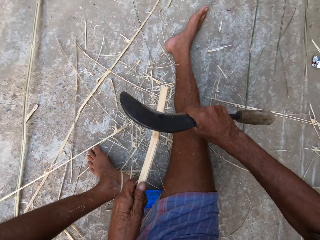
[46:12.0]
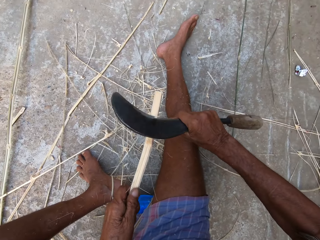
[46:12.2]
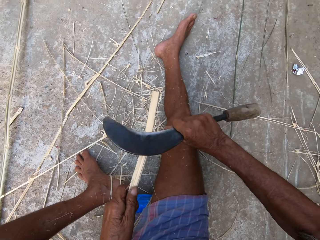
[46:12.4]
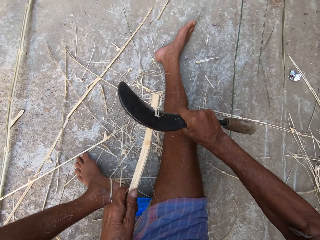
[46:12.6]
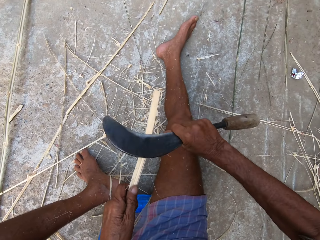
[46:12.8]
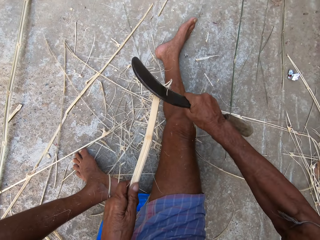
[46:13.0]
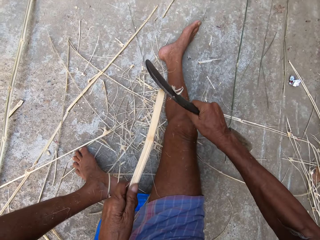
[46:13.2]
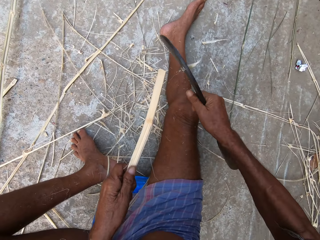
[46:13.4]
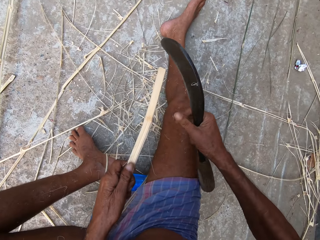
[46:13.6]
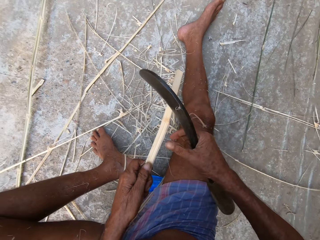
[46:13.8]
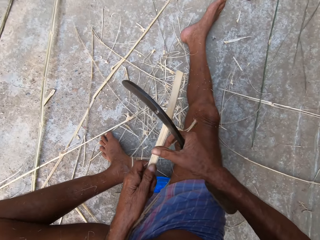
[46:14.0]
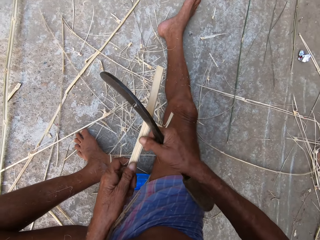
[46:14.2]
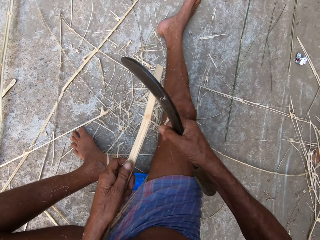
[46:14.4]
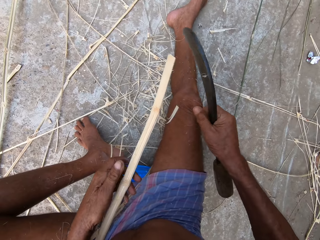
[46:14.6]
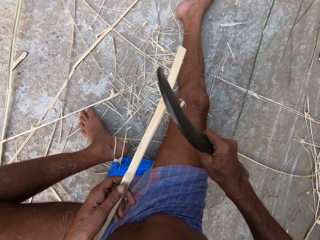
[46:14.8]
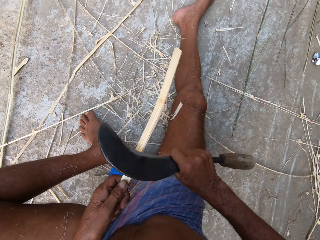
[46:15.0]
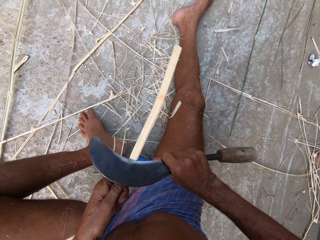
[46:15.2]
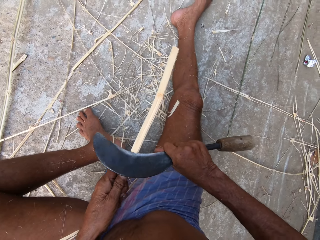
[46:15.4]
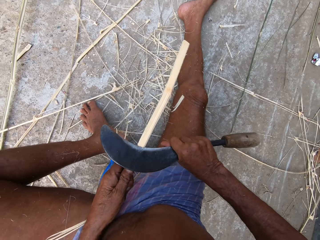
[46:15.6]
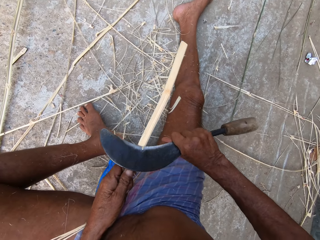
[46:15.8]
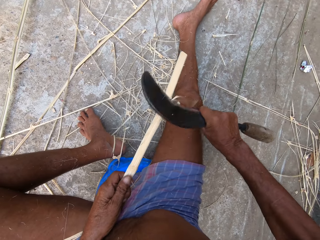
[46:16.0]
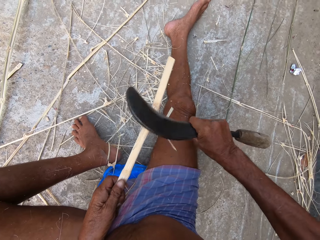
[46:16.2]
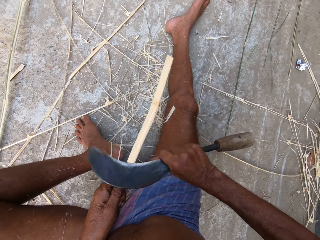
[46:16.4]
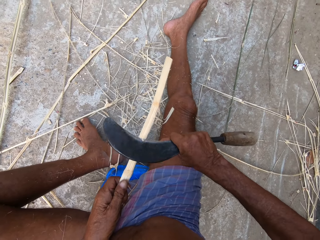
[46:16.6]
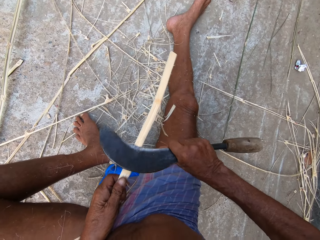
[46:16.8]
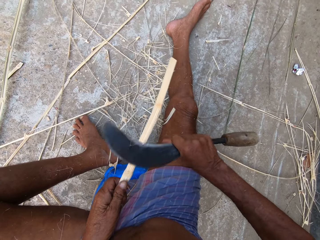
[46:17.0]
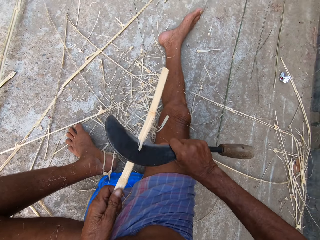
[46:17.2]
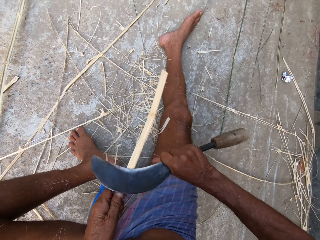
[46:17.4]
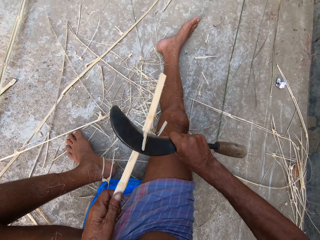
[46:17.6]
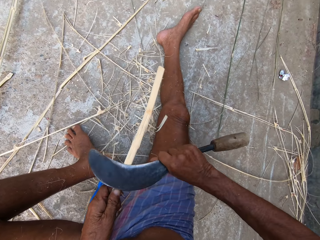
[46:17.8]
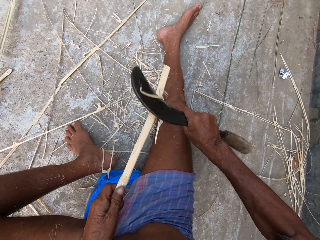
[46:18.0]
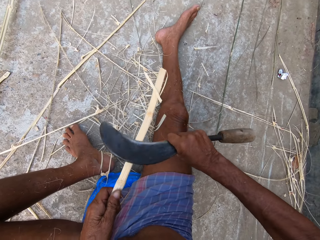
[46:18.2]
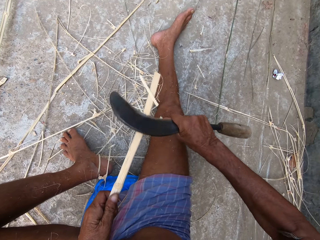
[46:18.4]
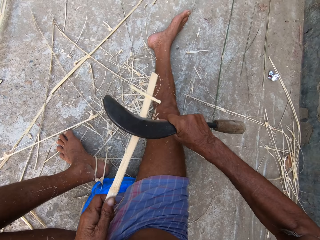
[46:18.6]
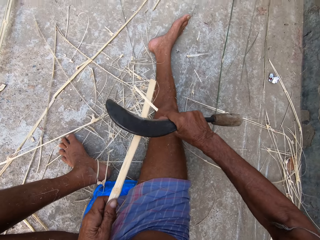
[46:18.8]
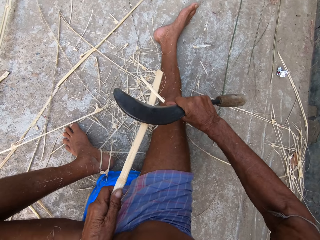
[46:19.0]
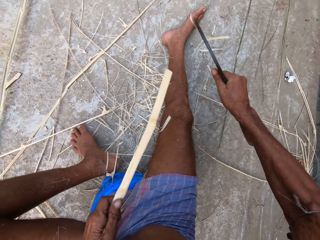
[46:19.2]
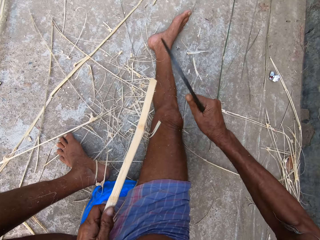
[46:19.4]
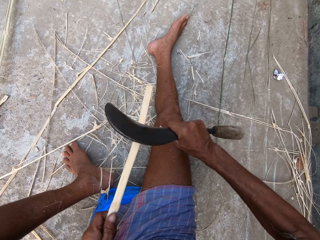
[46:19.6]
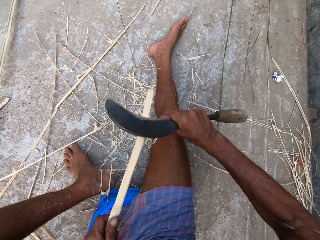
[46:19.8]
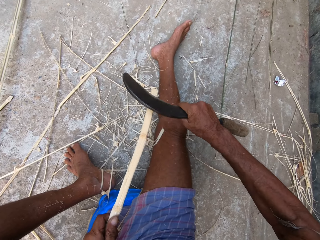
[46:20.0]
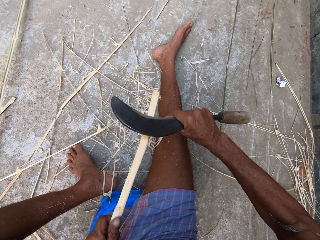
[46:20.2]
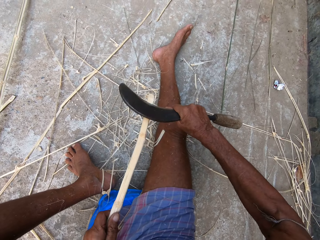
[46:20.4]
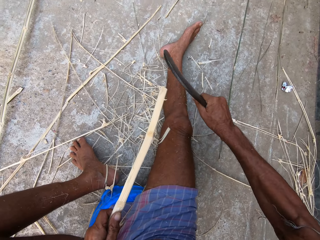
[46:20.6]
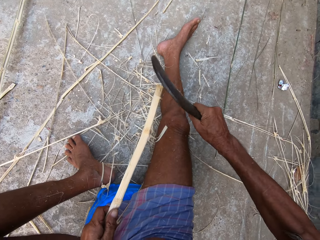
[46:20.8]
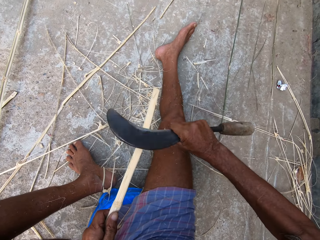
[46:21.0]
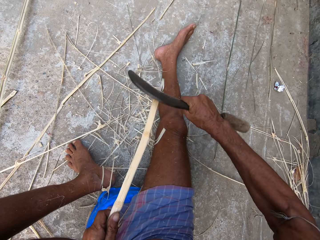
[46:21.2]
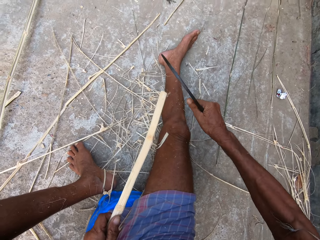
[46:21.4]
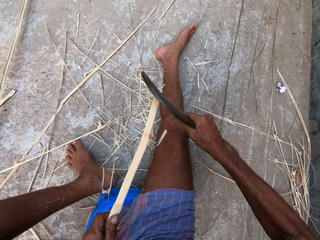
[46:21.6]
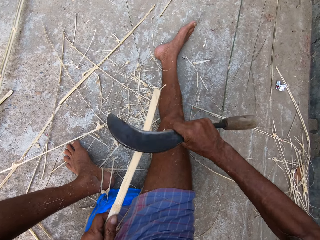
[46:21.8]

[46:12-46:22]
The camera wearer trims the bamboo stick in his left hand with the sickle in his right hand. He talks with a person.

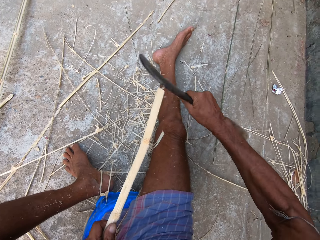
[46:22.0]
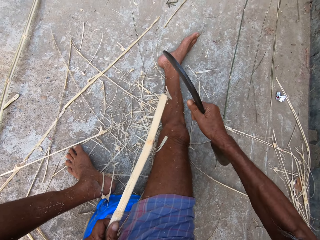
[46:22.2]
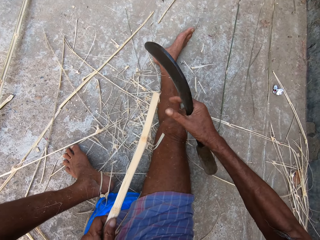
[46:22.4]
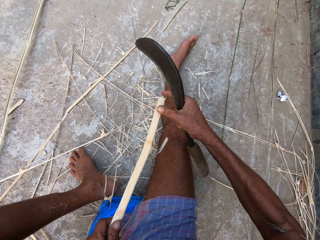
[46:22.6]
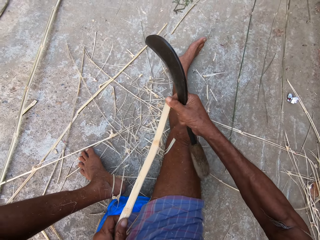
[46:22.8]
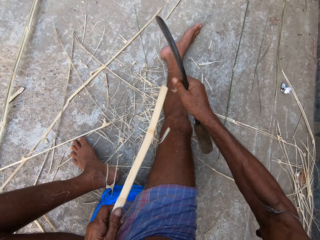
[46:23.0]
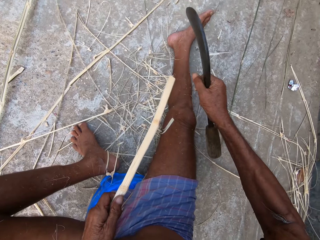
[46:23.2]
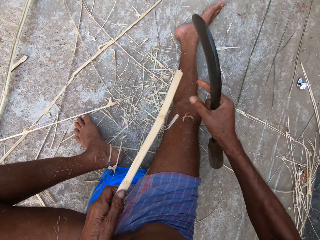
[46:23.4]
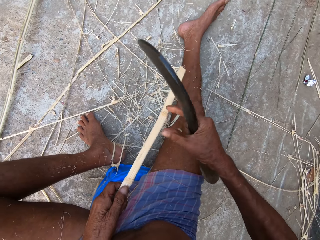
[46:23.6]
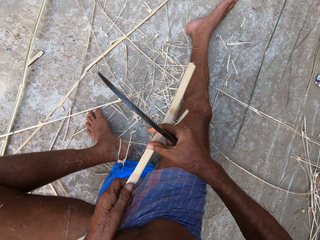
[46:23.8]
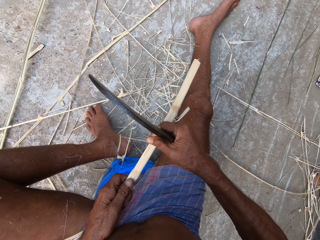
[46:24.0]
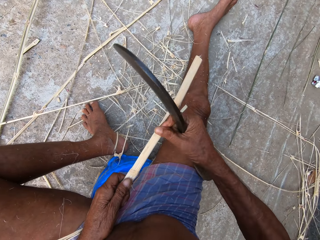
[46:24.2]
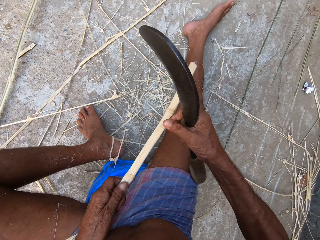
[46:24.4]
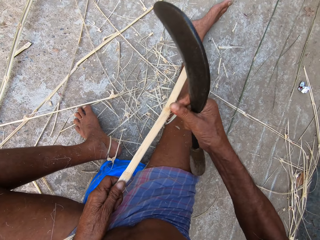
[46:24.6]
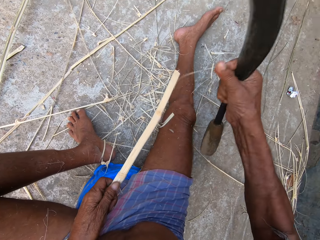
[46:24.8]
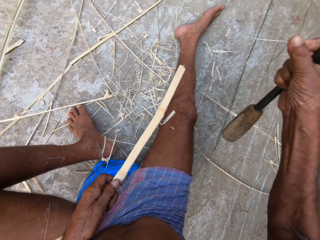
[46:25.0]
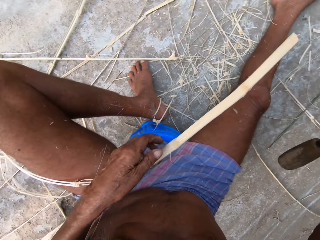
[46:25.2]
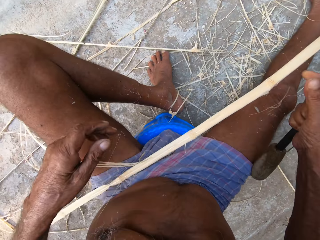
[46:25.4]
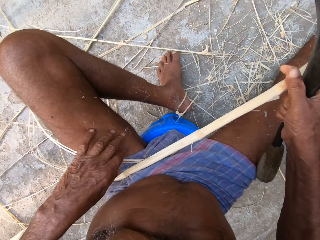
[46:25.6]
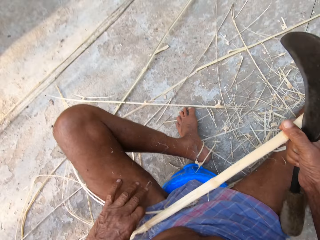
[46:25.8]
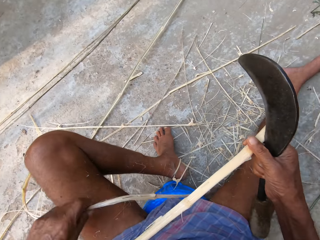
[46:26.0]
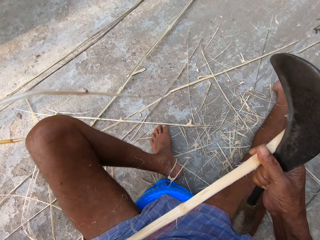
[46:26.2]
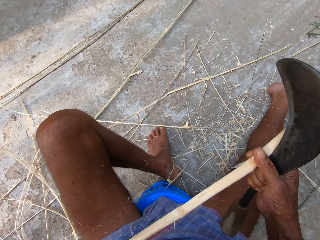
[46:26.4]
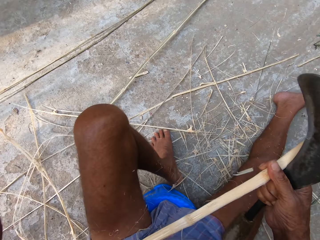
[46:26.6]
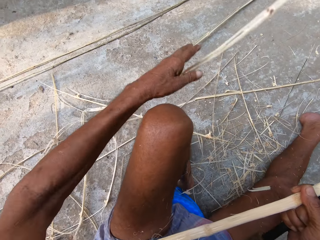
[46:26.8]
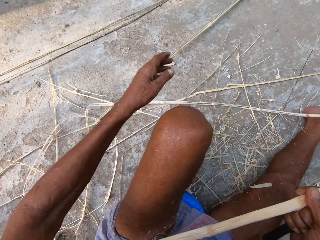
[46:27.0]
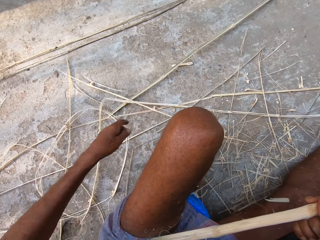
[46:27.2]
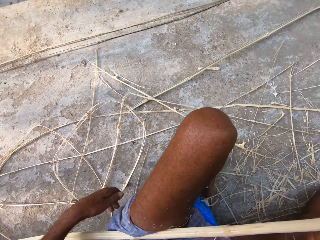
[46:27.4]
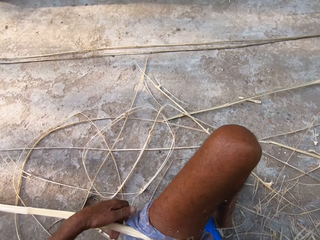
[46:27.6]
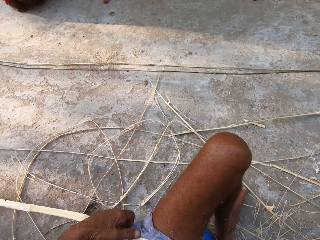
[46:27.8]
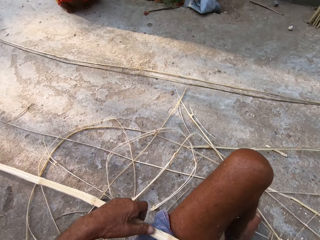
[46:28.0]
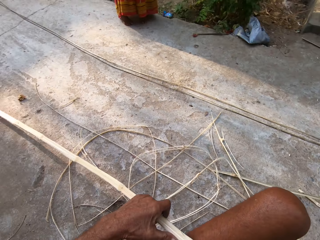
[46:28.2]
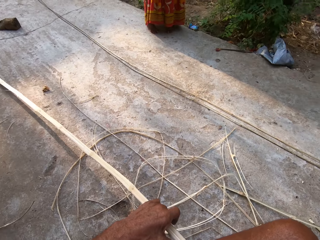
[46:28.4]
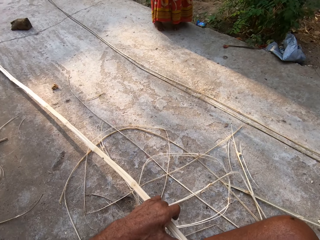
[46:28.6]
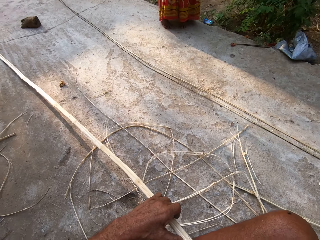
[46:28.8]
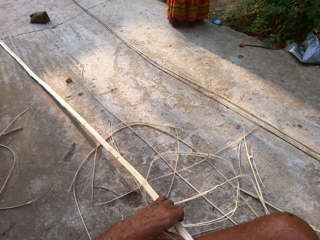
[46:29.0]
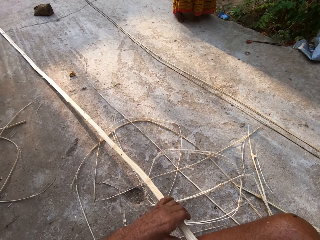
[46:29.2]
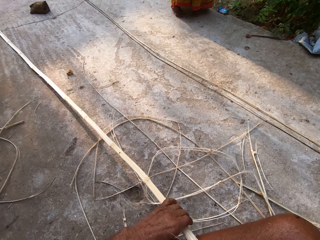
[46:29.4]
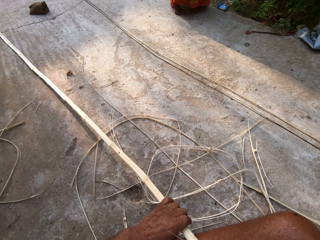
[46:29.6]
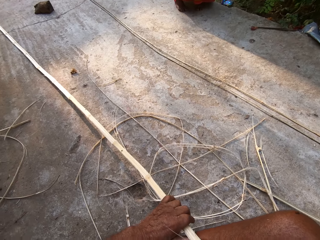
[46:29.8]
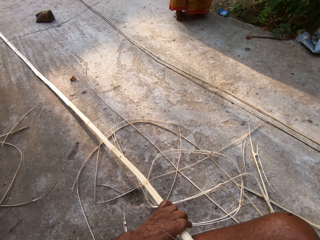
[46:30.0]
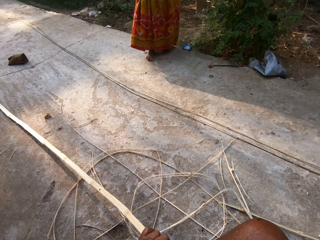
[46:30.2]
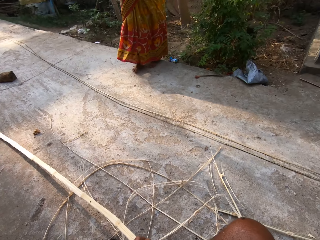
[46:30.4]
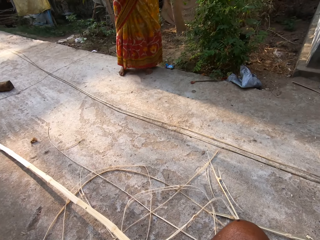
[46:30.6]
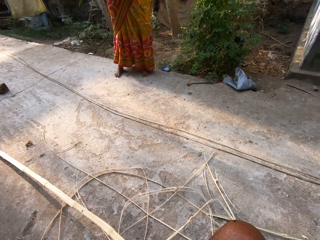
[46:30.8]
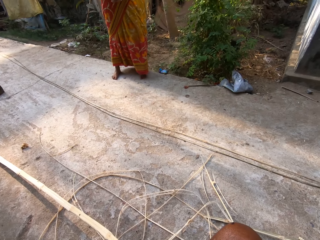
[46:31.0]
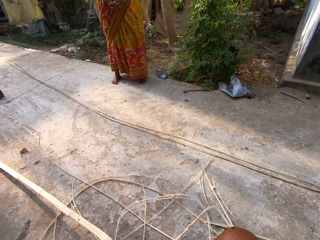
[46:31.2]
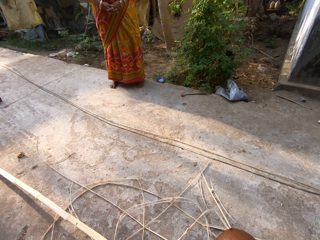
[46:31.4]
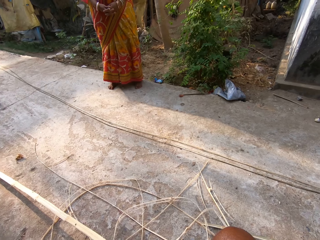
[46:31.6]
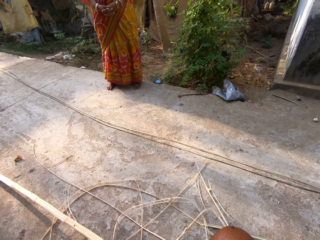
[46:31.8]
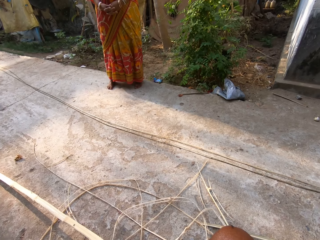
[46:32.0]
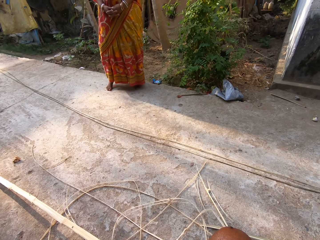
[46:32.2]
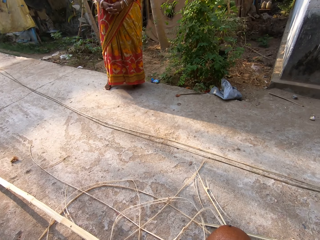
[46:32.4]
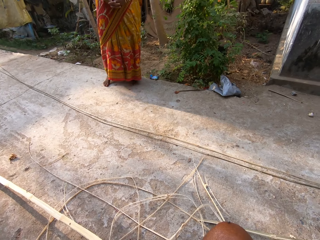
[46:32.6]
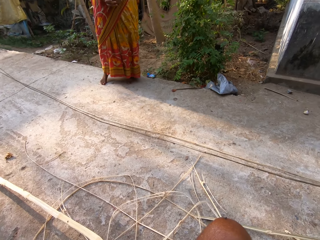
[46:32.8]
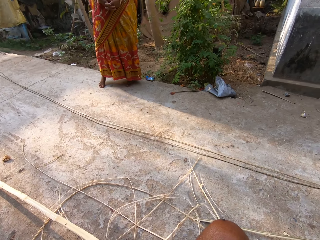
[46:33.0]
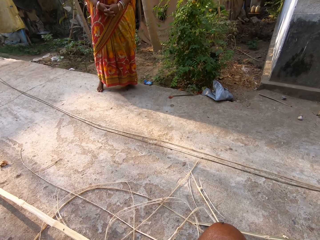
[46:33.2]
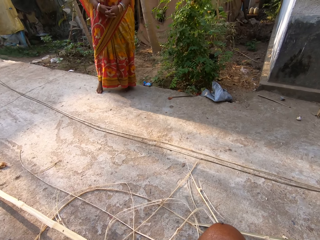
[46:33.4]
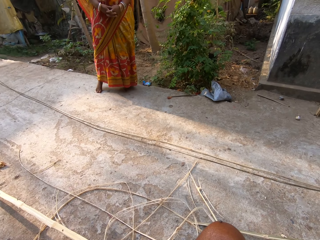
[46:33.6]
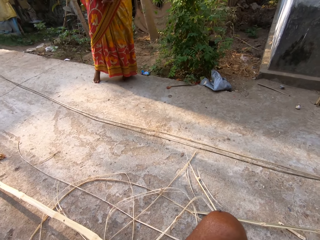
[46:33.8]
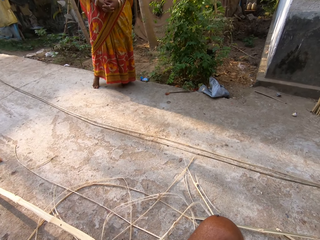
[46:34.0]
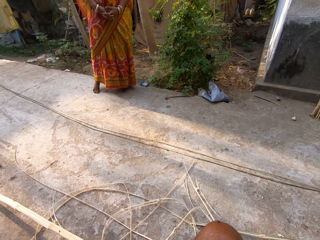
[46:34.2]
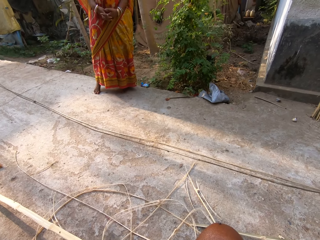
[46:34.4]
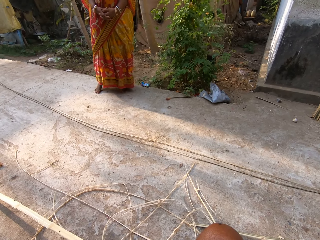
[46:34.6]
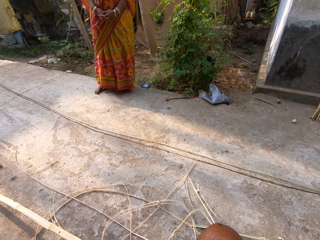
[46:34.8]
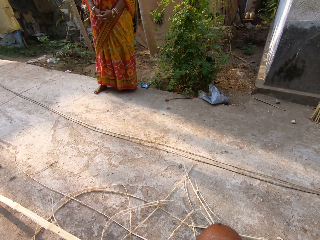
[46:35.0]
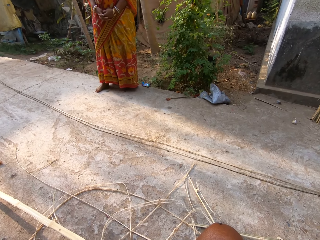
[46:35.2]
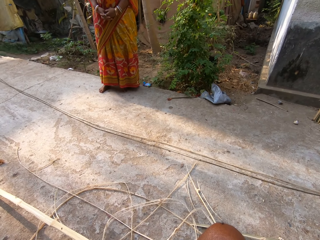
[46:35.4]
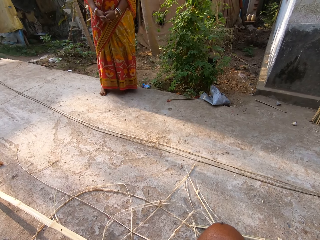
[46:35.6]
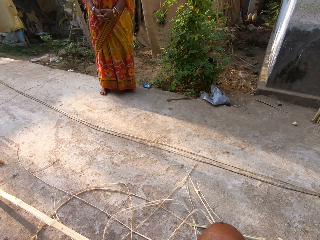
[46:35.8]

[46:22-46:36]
The camera wearer removes a bamboo strip with his right hand from the bamboo stick. He does it again. He looks around. He throws the bamboo strip on the floor with his left hand. He picks up the bamboo stick from the floor with his left hand. He talks with a person.
